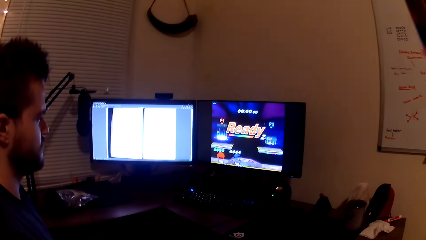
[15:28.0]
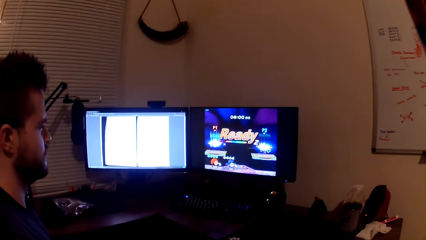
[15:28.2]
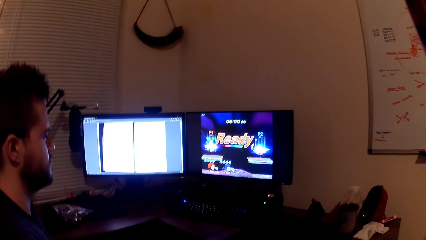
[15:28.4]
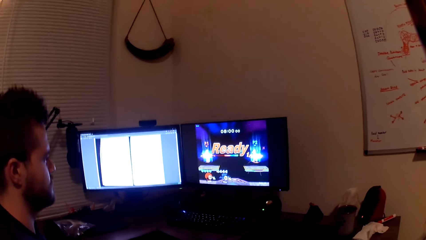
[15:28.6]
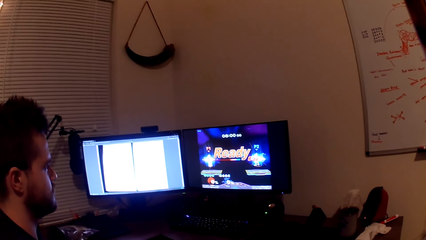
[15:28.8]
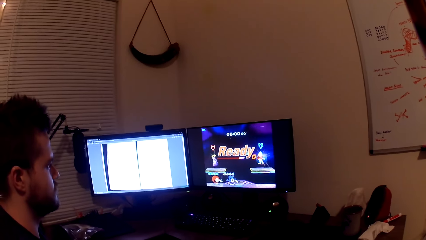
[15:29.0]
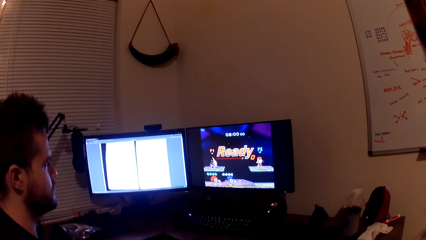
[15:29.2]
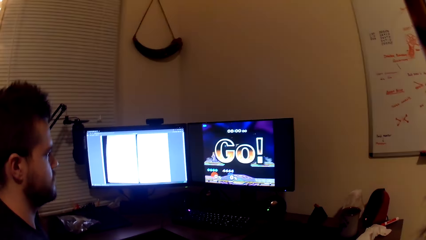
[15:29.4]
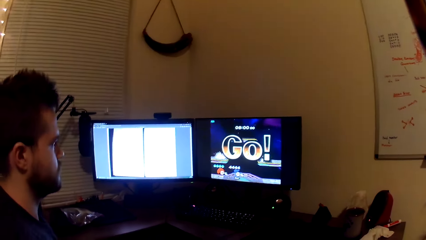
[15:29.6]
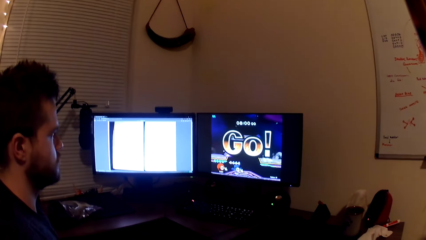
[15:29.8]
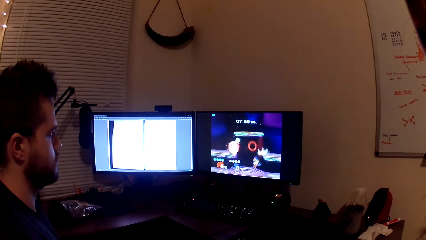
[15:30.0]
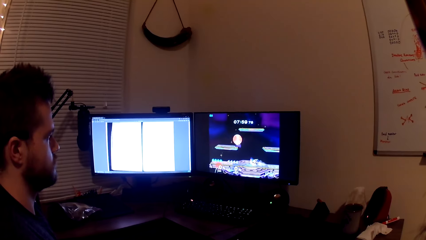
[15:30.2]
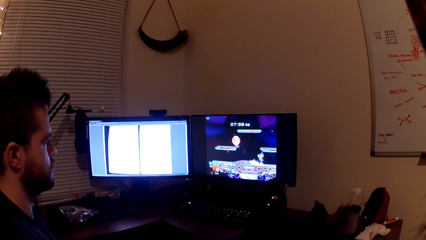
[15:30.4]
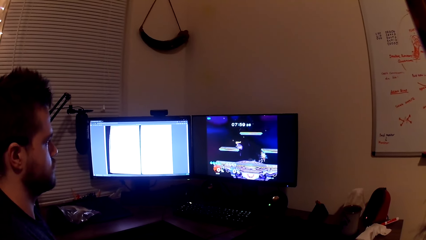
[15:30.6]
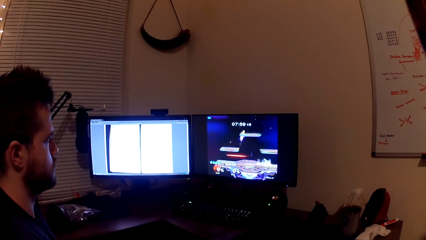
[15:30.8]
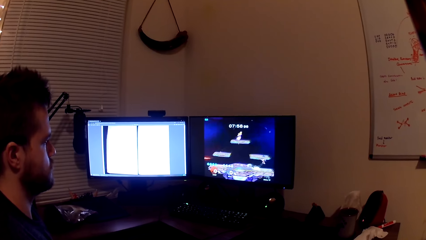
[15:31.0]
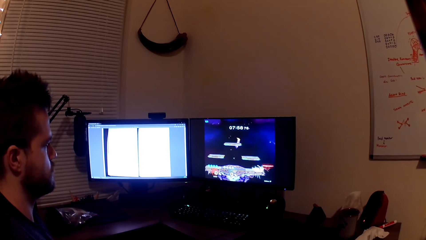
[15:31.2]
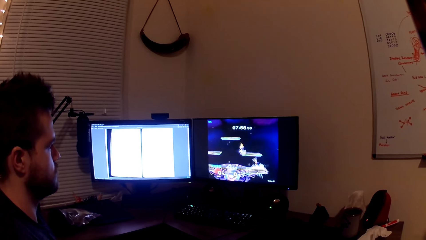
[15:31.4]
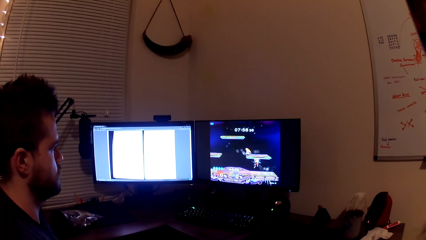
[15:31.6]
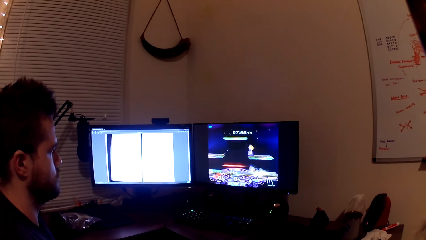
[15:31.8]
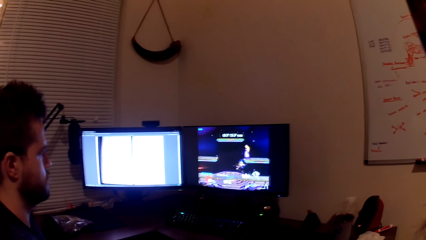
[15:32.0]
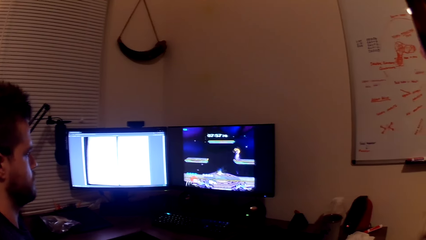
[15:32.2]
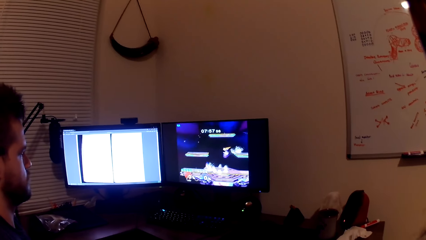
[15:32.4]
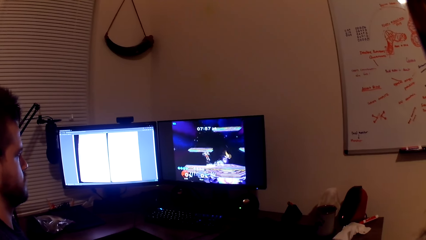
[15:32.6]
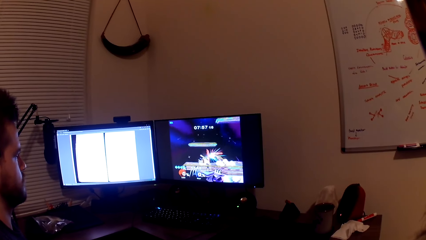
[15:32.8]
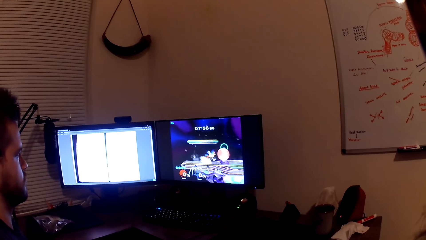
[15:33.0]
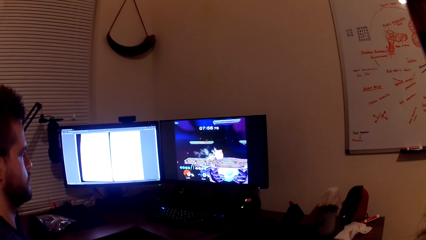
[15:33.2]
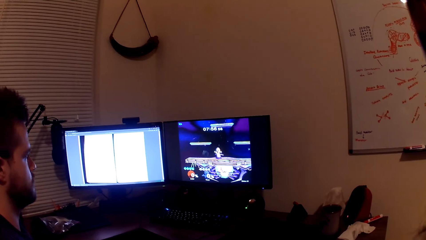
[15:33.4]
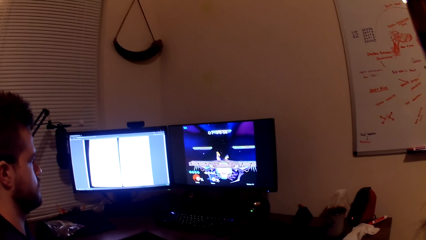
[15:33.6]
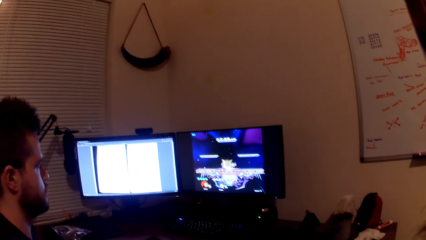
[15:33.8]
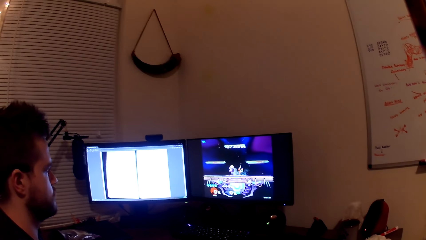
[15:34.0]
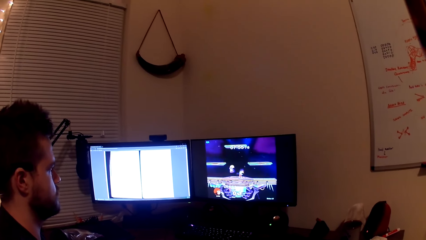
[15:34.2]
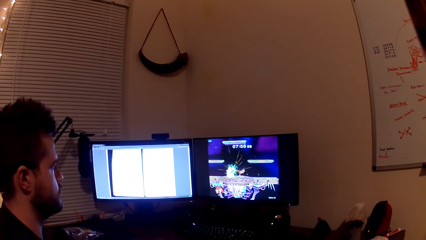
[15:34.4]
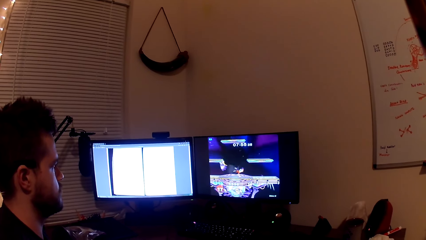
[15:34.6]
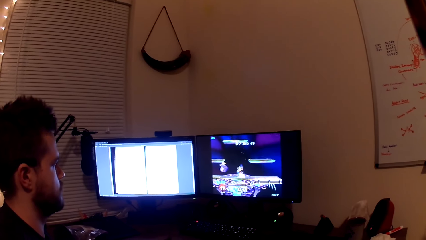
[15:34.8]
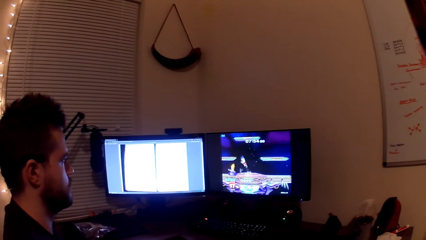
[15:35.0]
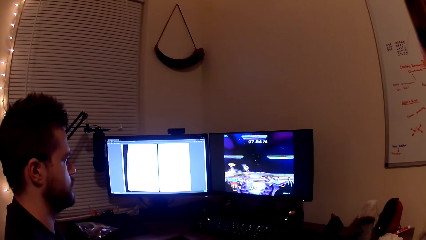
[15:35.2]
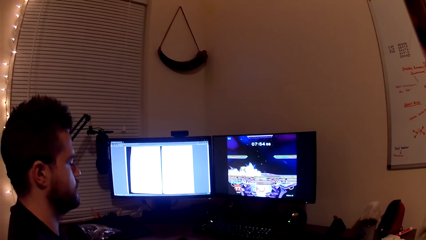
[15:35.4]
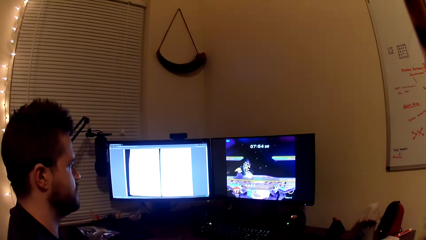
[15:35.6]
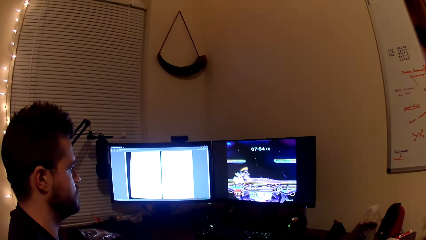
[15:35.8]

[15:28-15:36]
The camera wearer looks at a man. They play the computer game with the man.

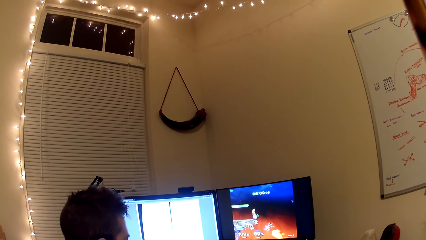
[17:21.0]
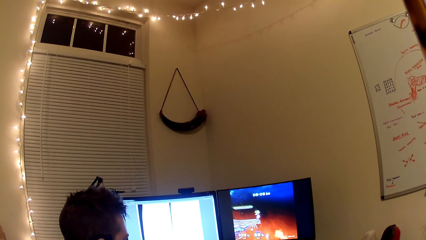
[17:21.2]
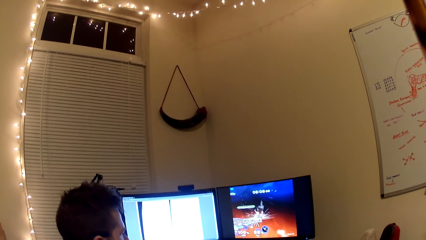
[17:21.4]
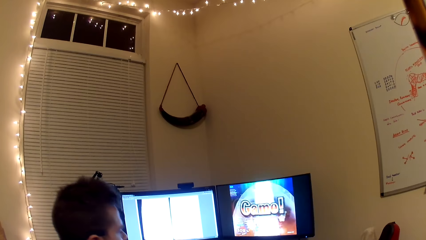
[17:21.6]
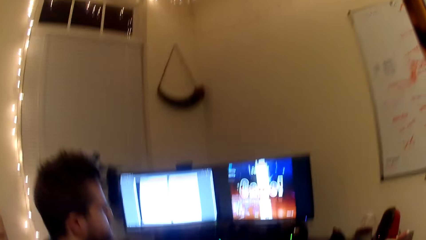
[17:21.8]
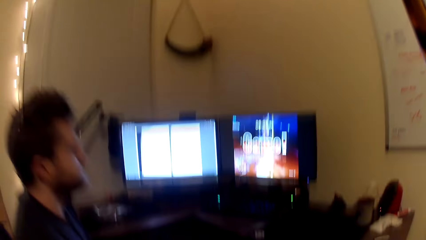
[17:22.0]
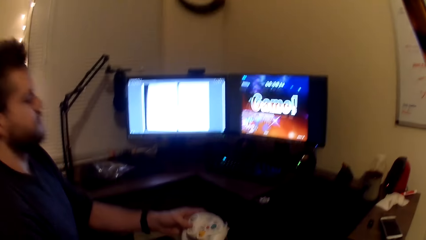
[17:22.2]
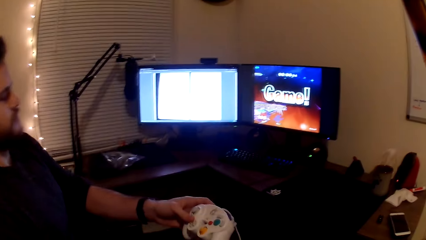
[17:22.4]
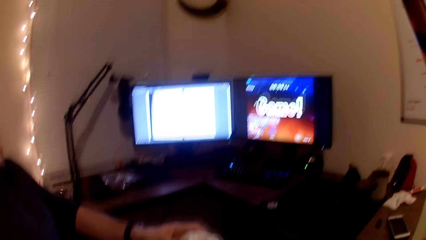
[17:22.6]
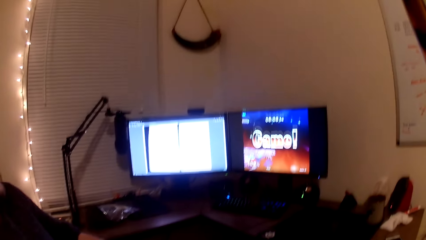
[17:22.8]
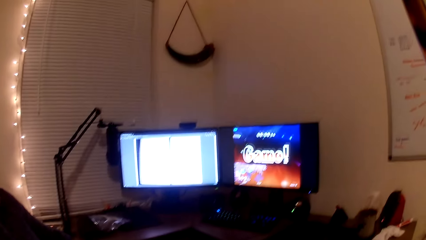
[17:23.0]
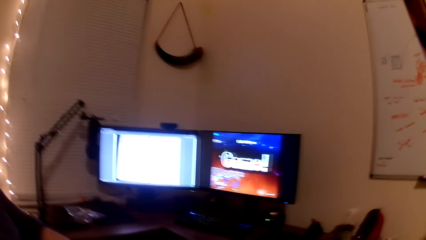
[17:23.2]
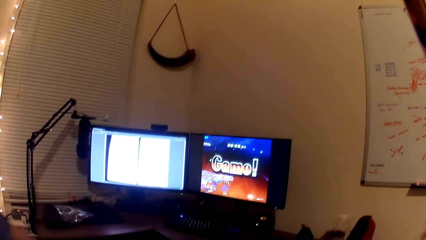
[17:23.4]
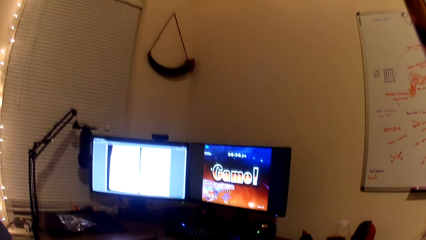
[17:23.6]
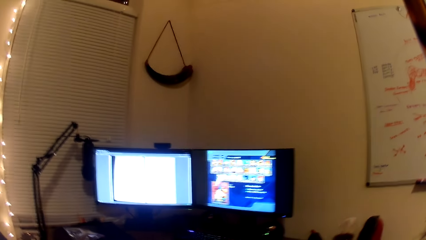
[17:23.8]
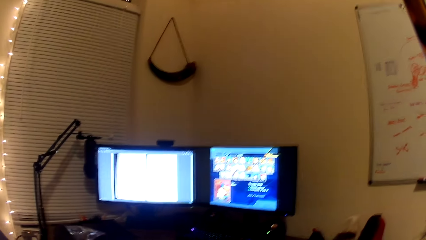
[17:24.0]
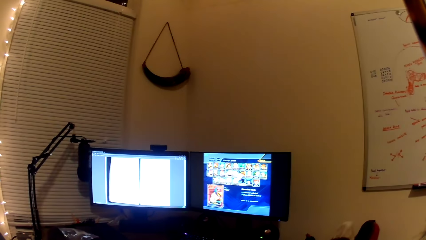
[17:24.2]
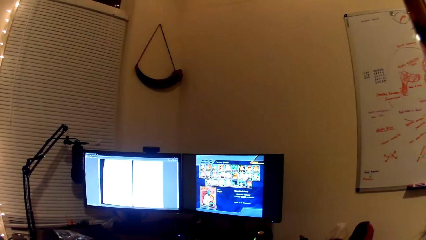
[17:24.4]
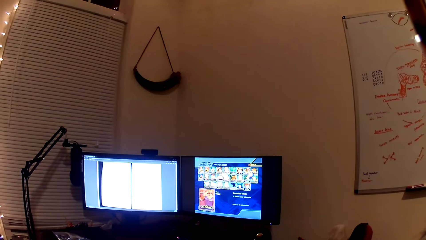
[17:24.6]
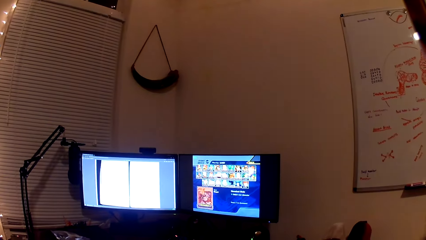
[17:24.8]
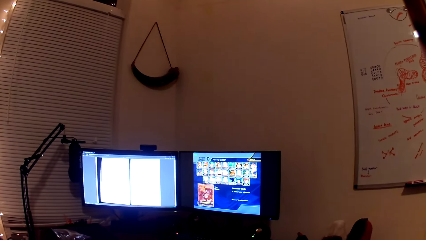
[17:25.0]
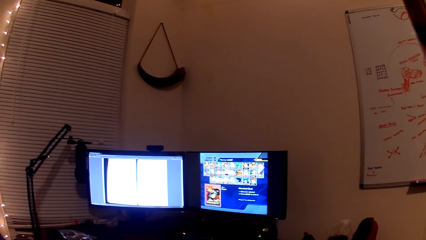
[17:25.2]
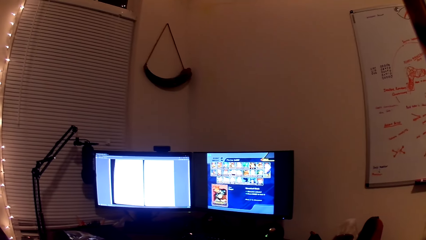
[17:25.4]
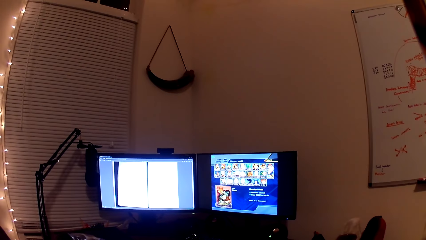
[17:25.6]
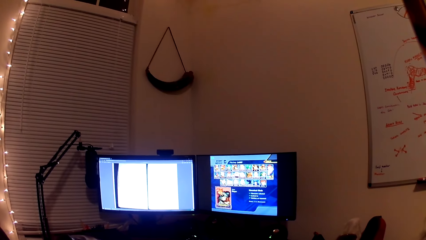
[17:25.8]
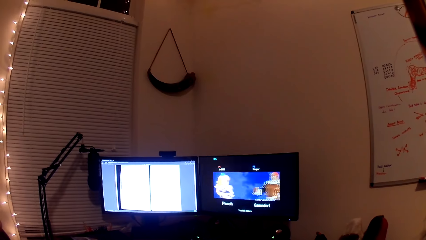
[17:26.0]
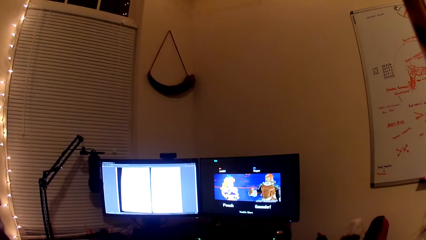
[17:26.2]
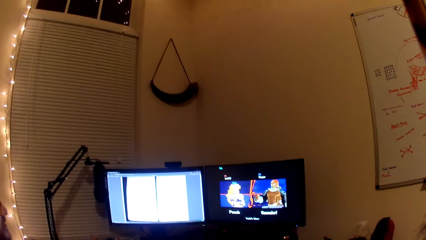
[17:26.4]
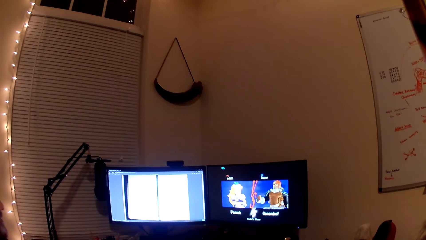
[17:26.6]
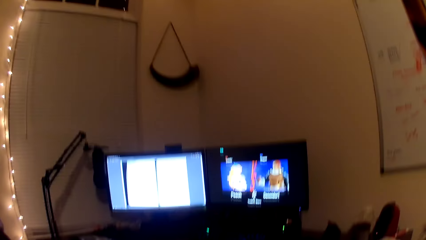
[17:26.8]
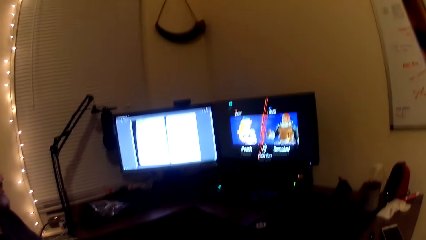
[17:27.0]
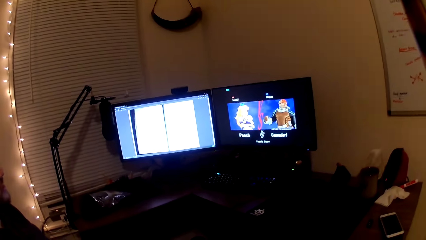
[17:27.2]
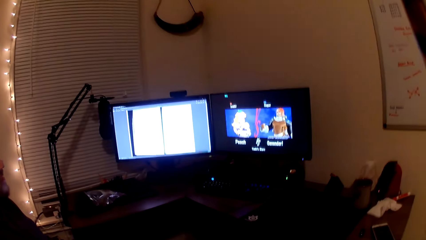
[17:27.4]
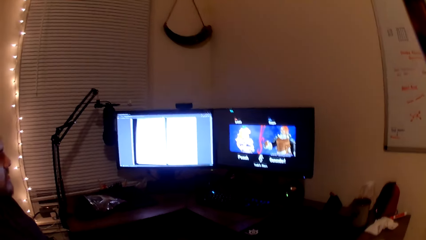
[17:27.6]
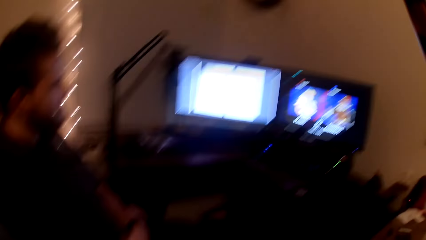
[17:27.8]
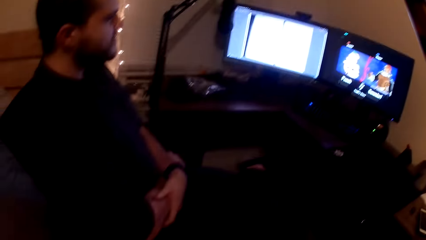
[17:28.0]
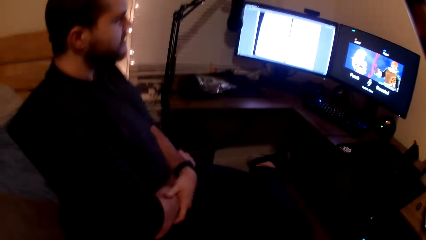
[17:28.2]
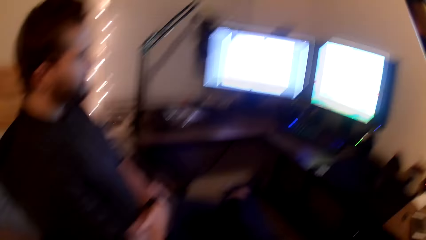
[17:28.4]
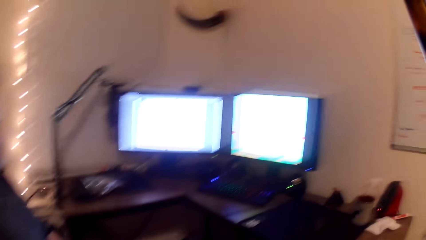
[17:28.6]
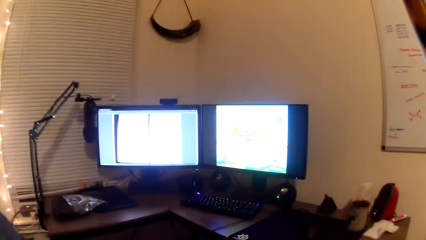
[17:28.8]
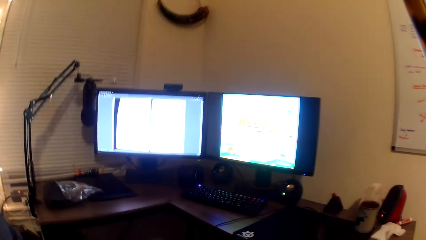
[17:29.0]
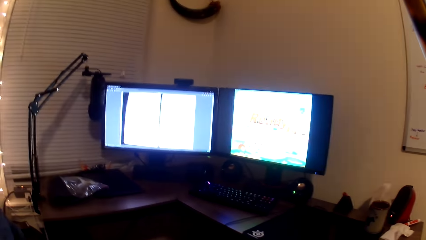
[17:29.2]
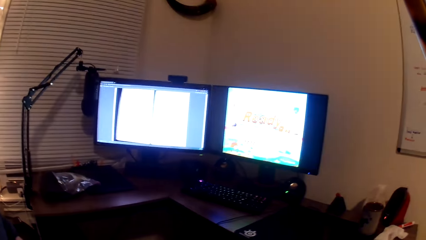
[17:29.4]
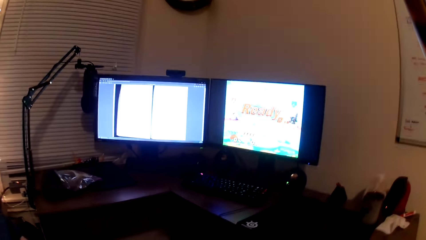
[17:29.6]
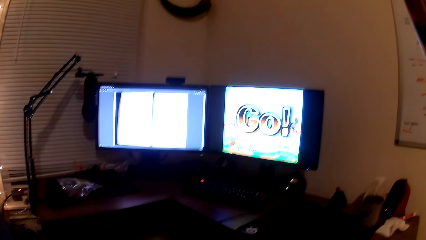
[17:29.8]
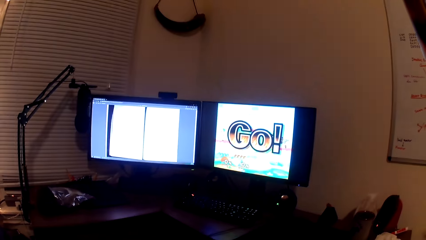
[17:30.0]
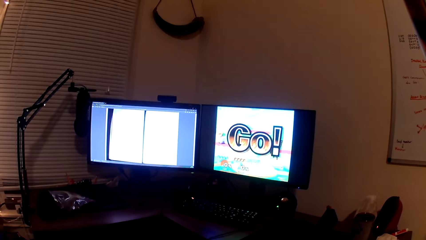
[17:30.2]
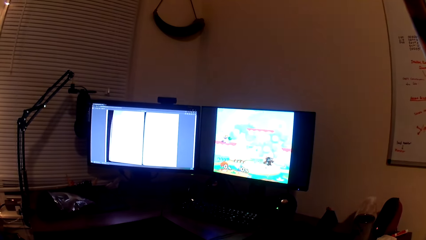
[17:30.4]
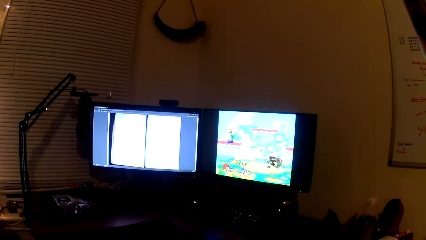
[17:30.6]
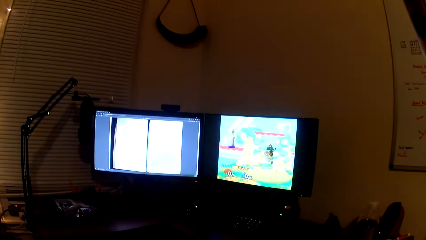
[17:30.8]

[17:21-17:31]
A man passes the game pad to the camera wearer. The camera wearer plays video game on the computer. They look at the man and converse with the man.
